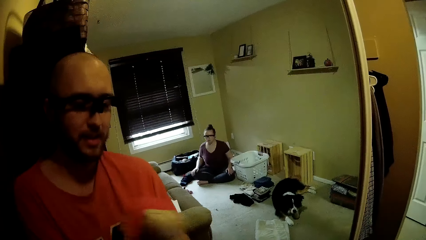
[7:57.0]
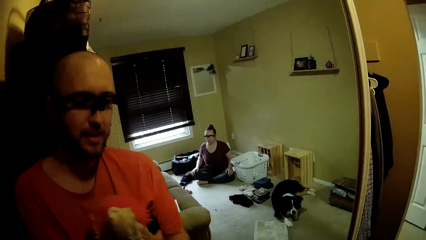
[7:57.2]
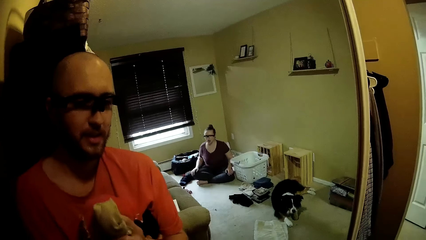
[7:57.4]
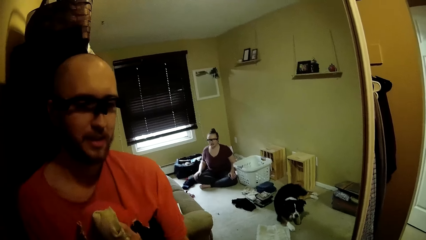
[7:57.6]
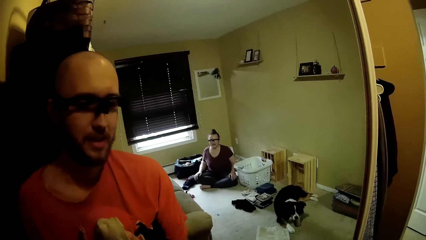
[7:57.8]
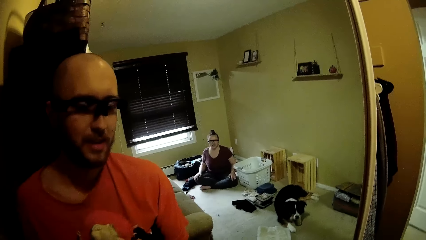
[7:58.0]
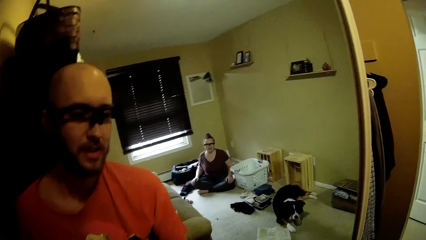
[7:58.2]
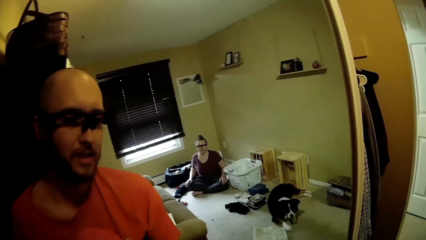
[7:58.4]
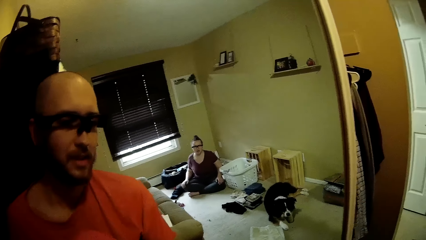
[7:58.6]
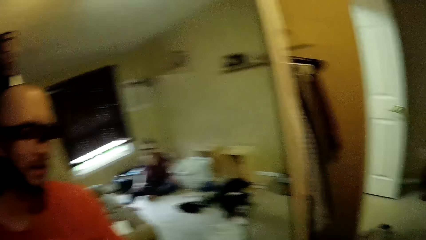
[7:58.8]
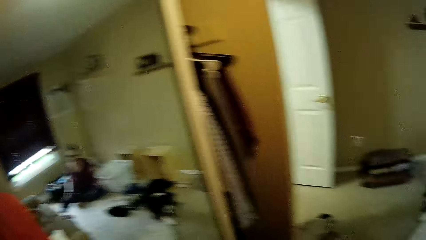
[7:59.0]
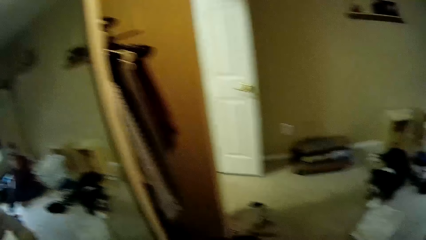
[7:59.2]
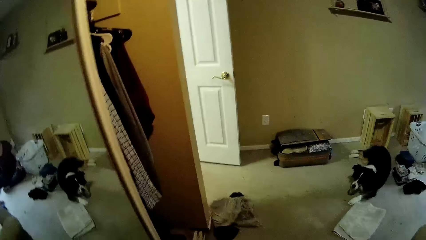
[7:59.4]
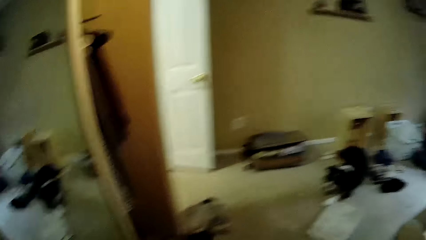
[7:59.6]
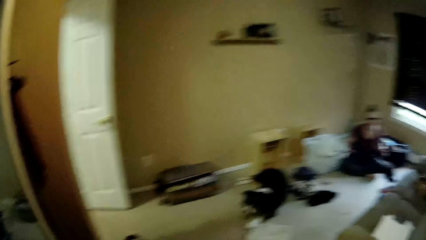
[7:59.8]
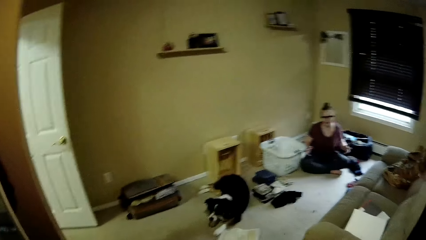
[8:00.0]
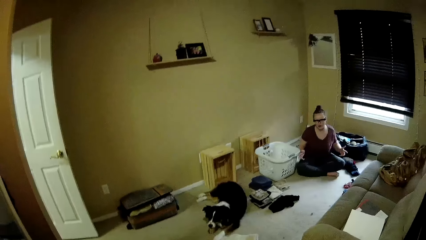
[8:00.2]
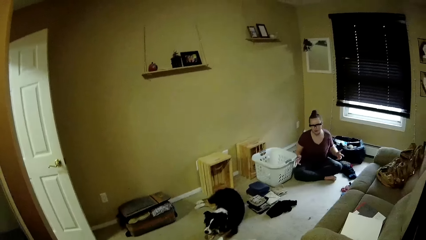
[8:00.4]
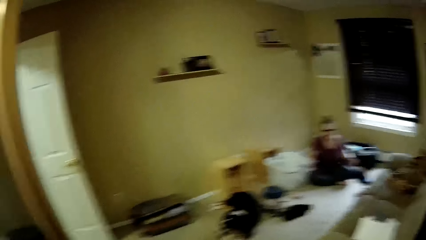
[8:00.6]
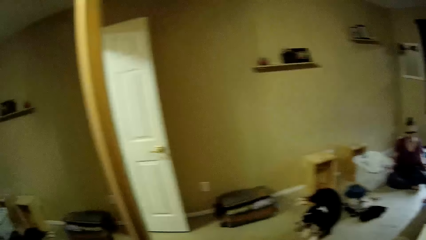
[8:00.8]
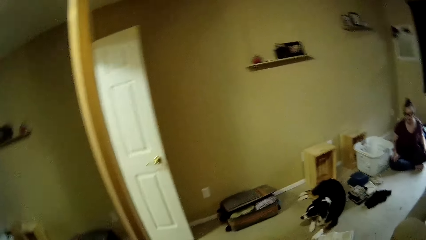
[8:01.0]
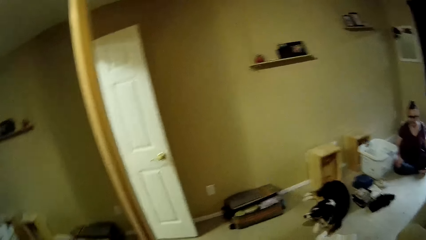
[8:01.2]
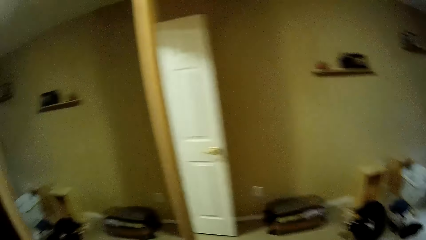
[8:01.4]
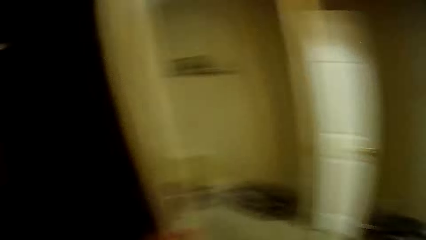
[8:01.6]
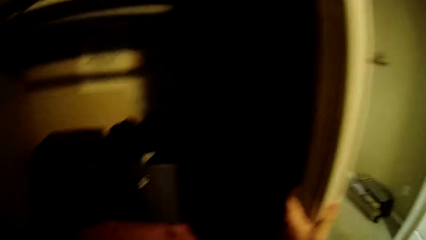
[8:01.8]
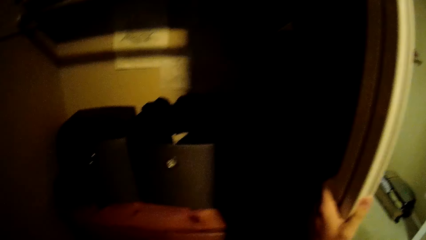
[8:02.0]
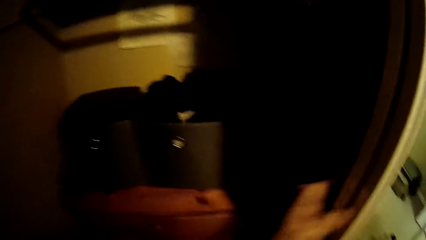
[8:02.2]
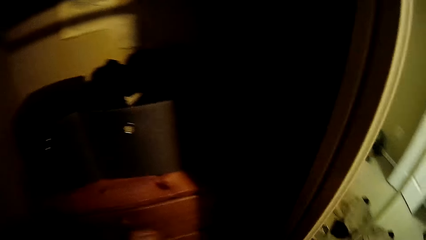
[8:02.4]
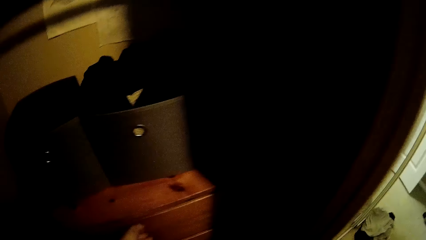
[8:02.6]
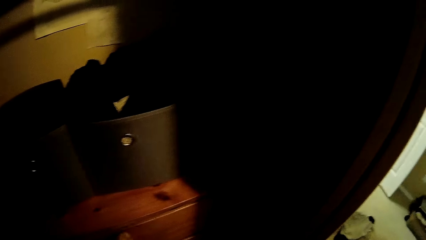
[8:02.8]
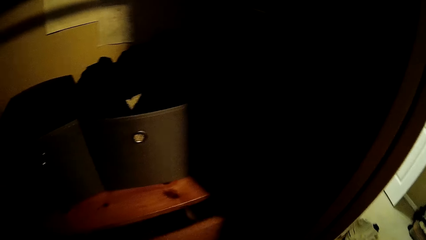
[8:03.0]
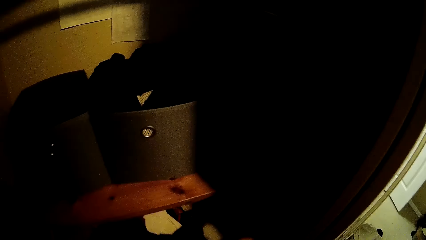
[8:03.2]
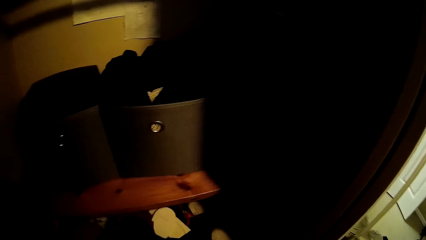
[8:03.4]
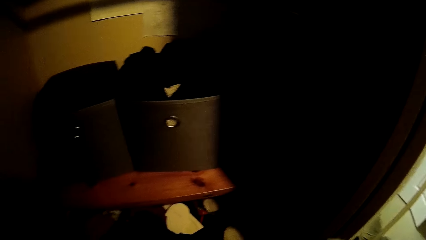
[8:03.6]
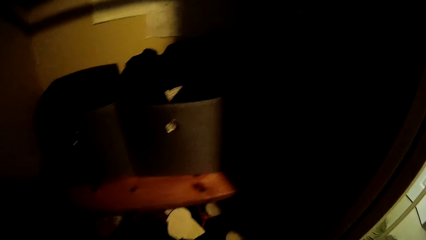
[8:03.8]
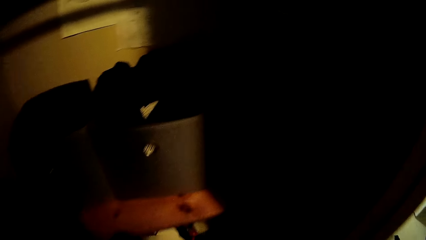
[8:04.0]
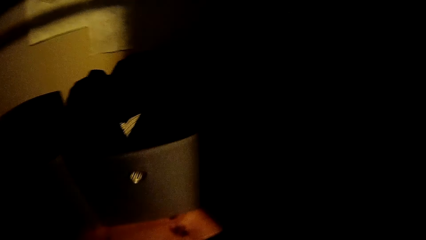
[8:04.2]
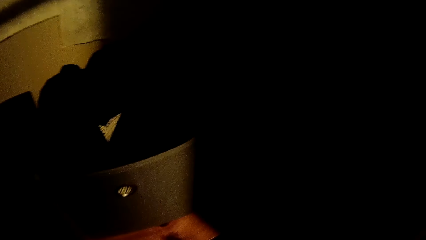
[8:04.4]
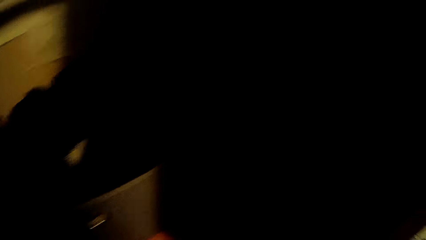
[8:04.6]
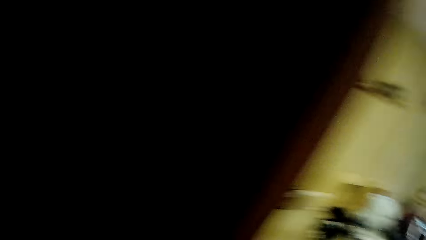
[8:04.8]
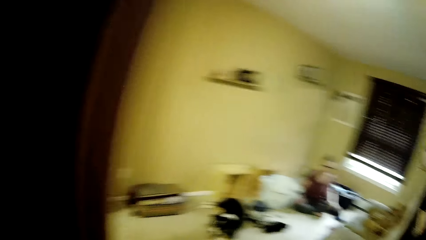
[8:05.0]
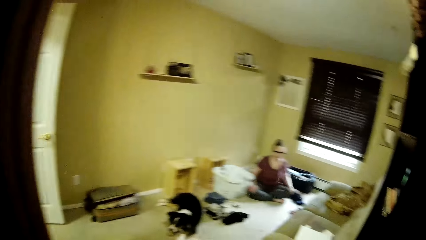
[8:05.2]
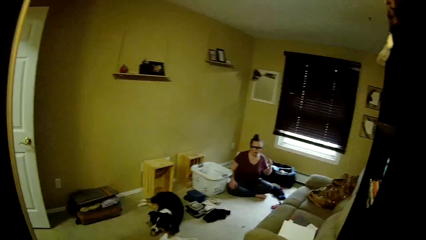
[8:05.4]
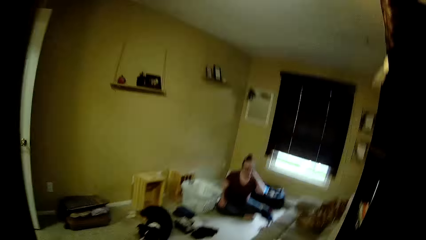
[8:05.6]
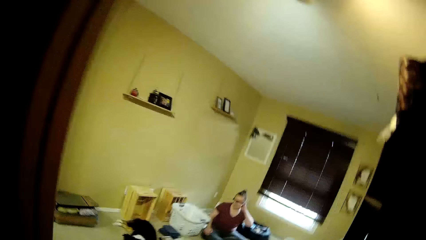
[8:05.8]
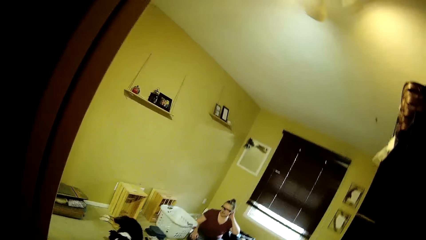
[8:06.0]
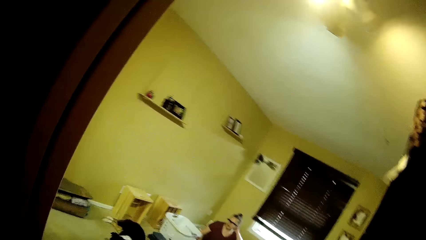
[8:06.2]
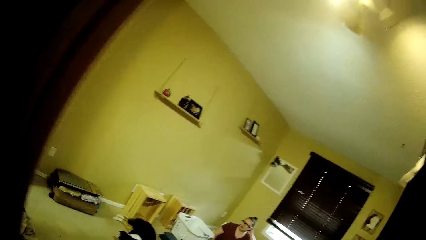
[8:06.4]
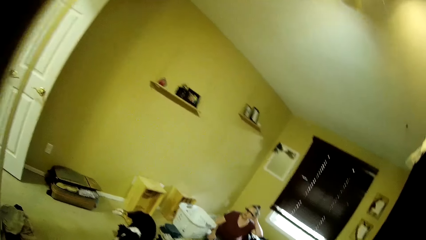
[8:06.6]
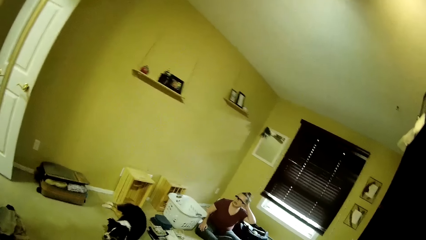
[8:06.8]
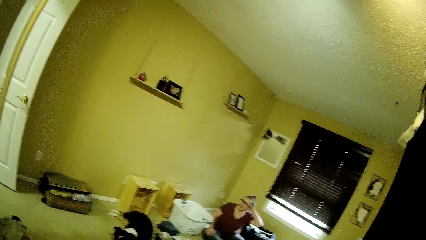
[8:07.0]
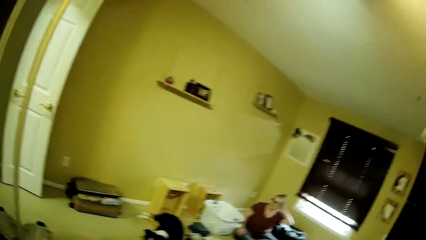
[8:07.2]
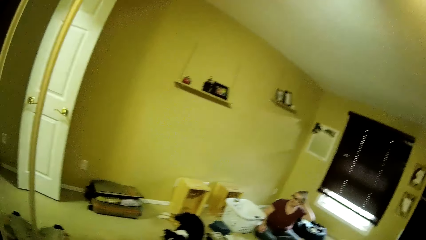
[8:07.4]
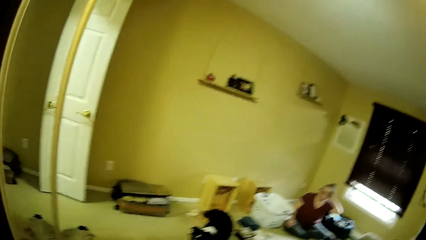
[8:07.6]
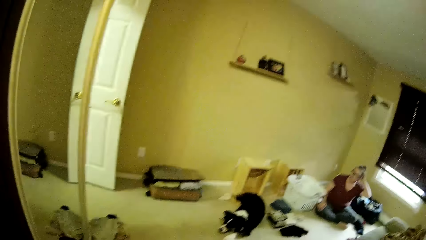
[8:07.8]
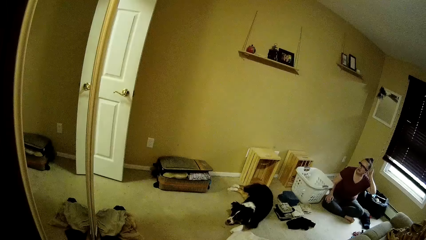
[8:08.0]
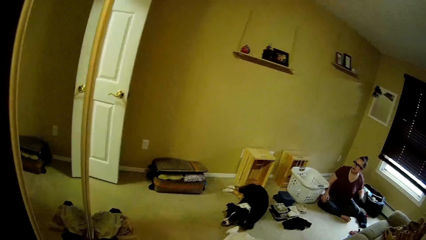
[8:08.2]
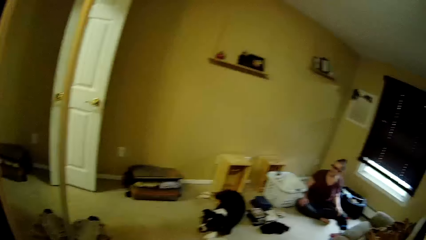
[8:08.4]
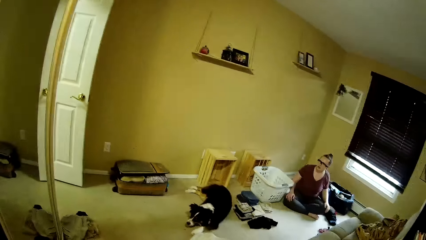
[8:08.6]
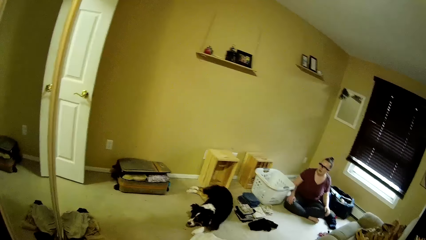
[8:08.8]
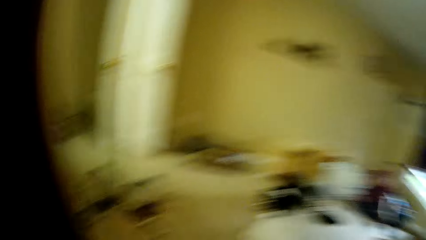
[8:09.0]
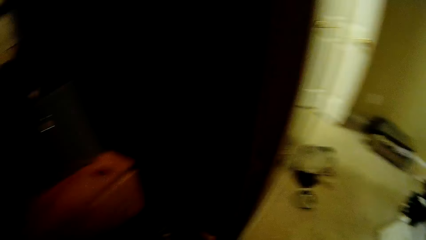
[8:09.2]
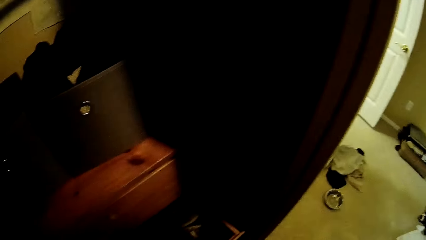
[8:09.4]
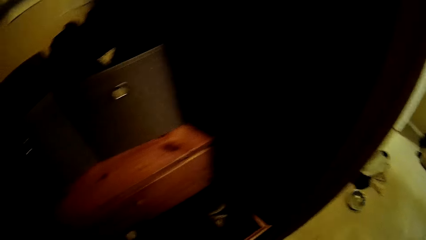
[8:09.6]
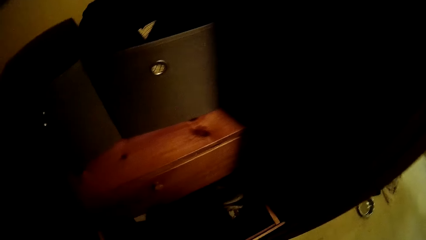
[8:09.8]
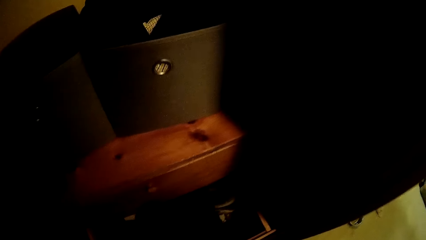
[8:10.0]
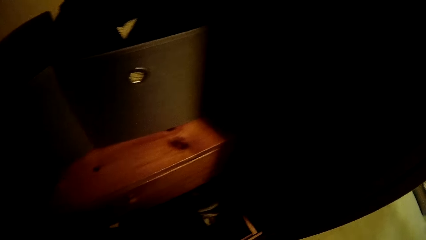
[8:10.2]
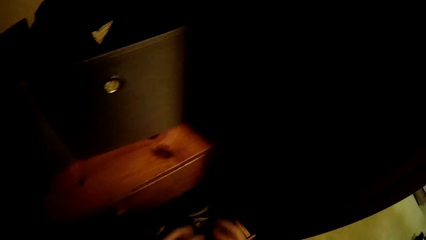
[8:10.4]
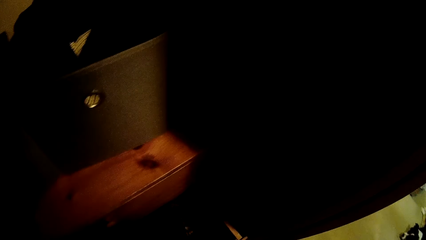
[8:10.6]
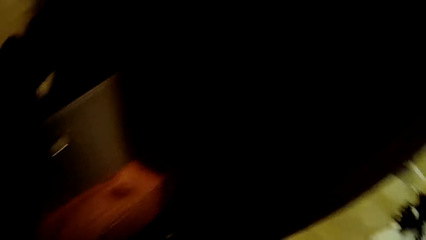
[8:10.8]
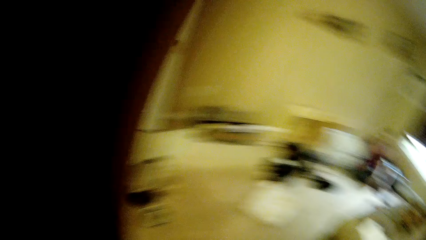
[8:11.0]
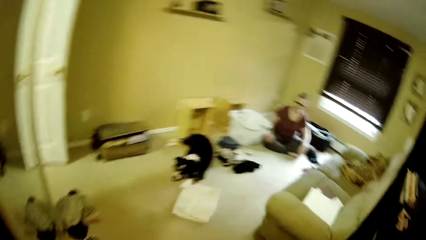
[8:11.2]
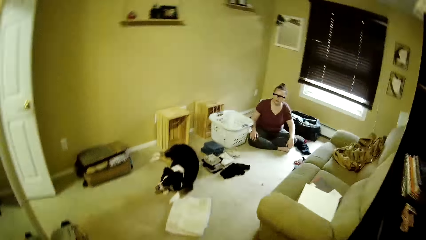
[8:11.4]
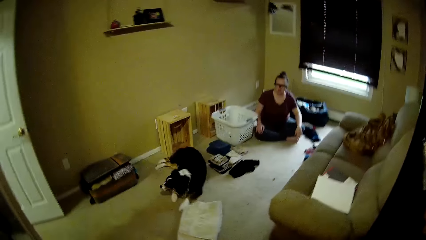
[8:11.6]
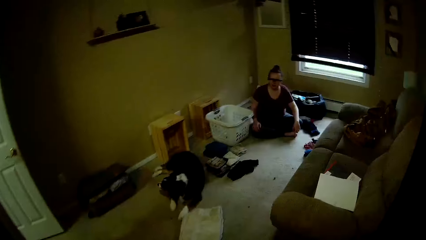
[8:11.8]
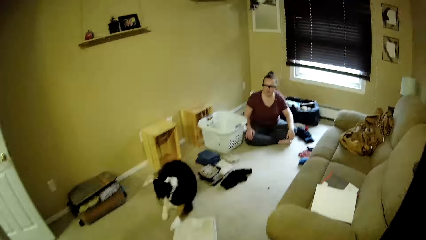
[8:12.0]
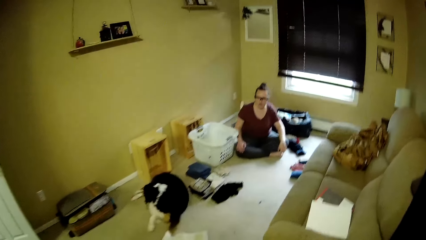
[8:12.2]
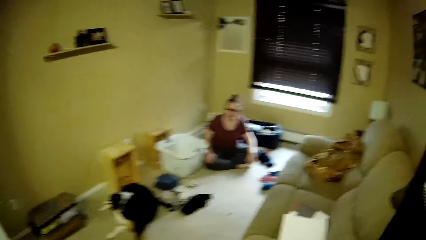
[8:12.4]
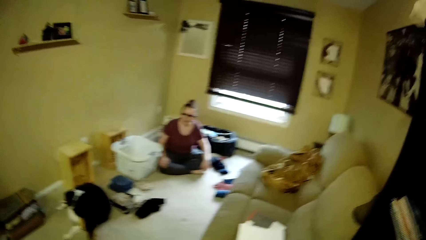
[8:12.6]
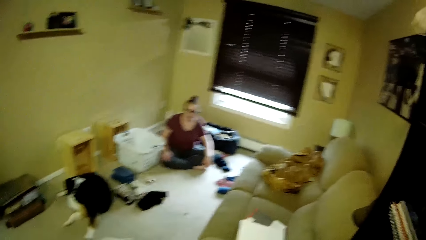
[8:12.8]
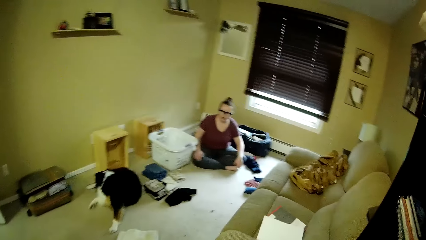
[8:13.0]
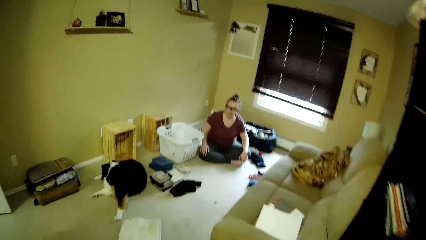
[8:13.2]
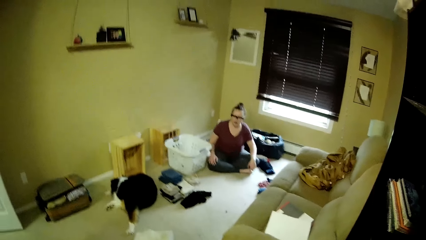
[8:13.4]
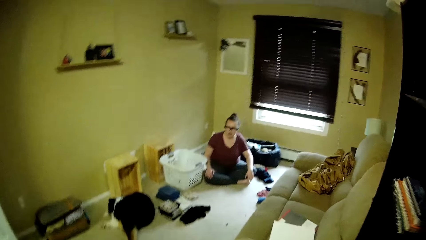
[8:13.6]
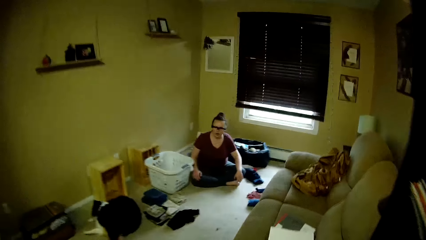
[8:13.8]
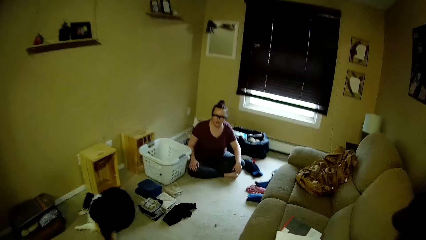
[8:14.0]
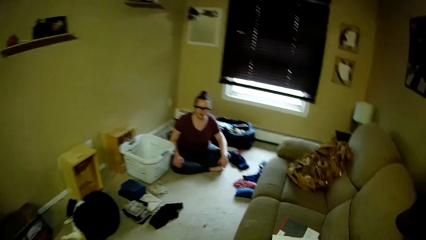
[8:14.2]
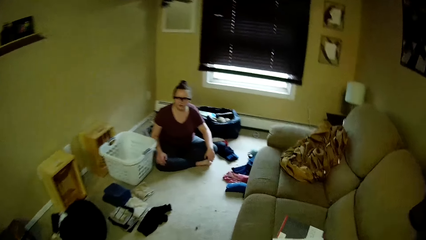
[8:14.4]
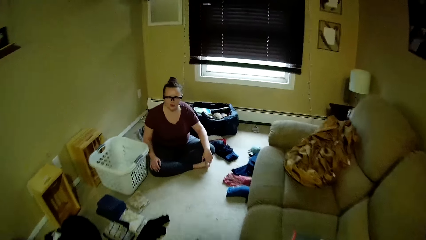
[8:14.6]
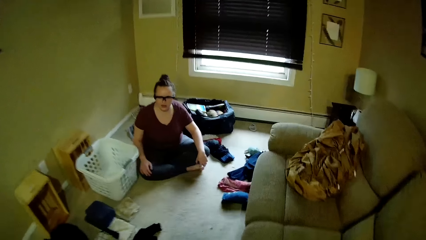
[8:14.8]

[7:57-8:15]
The camera wearer opens the drawer. They look around. They walk across the room.
